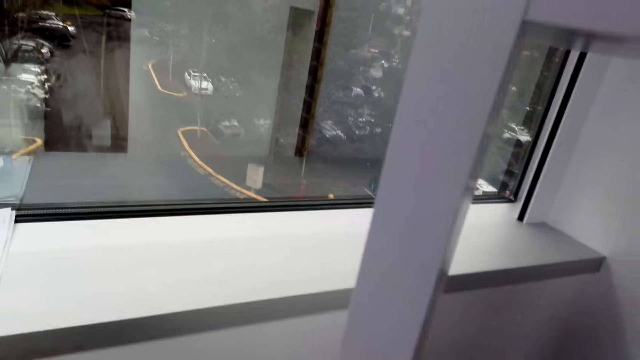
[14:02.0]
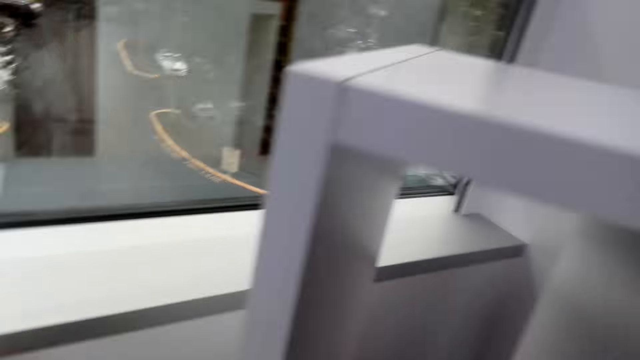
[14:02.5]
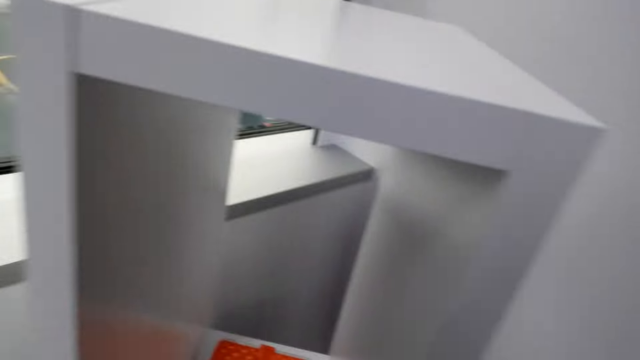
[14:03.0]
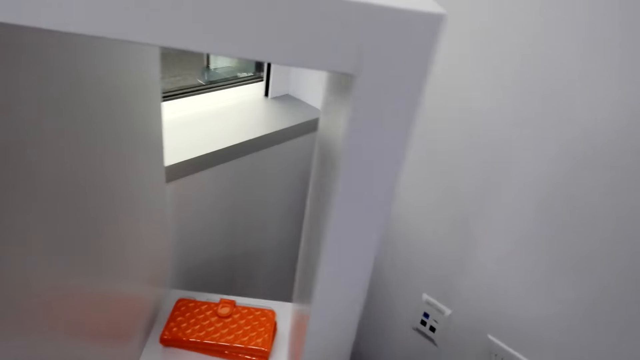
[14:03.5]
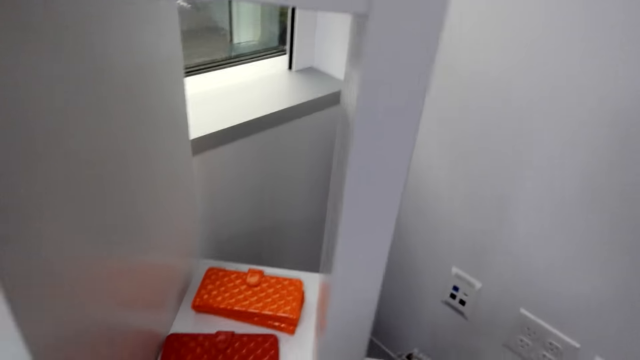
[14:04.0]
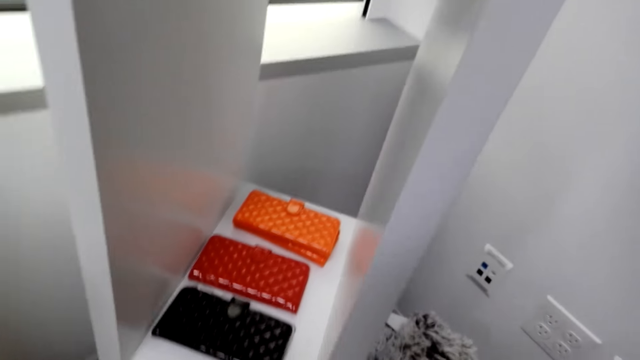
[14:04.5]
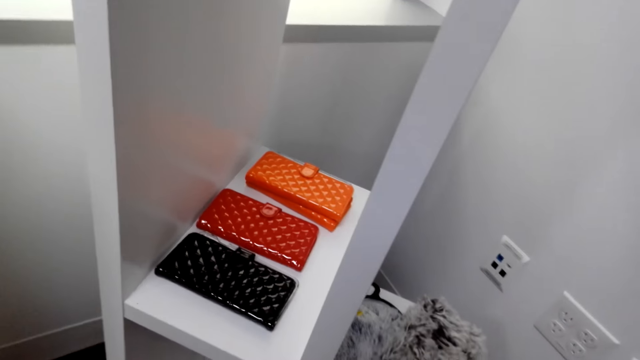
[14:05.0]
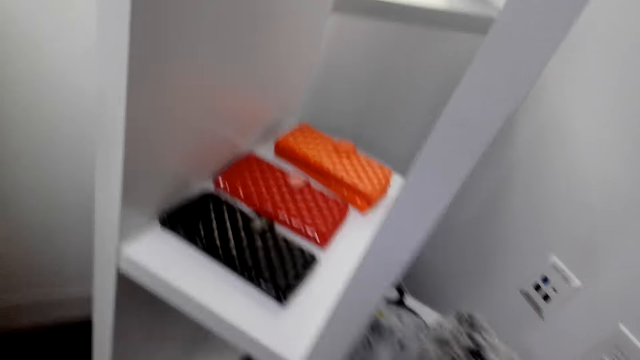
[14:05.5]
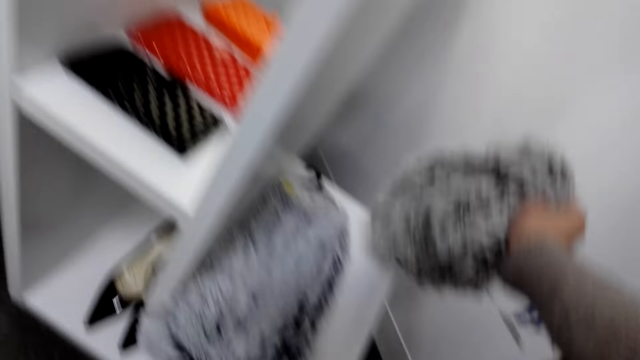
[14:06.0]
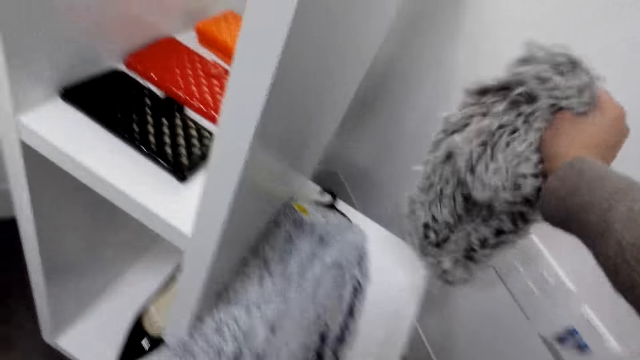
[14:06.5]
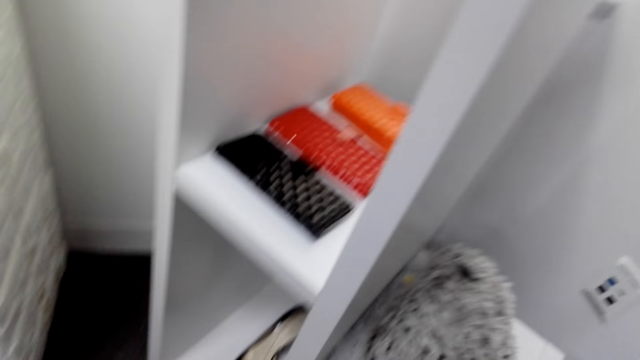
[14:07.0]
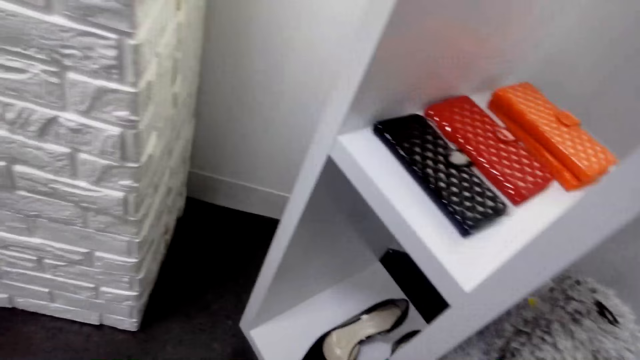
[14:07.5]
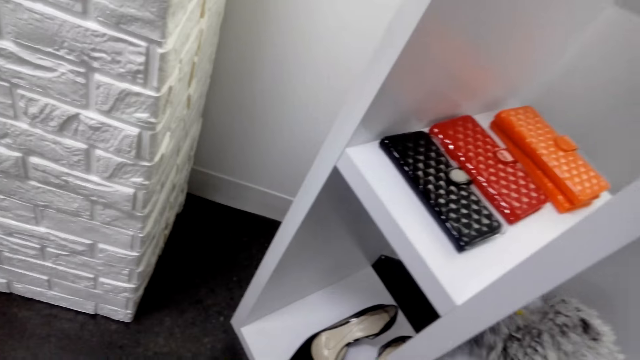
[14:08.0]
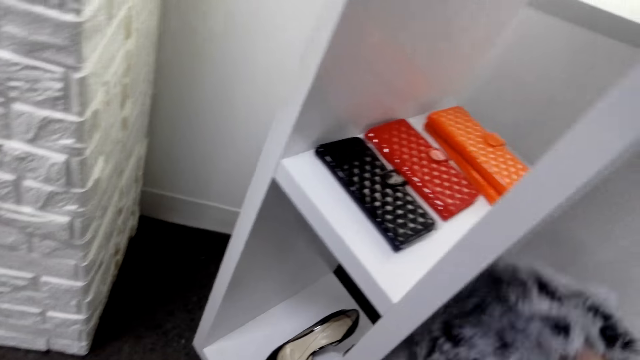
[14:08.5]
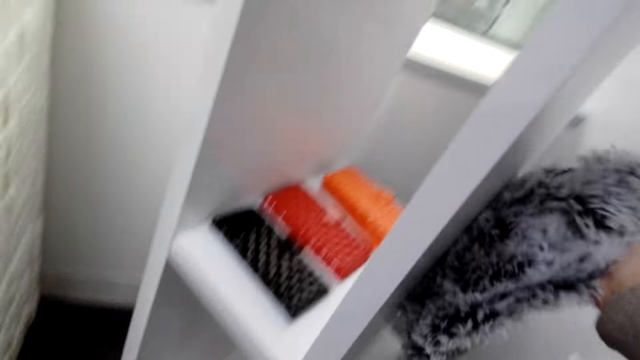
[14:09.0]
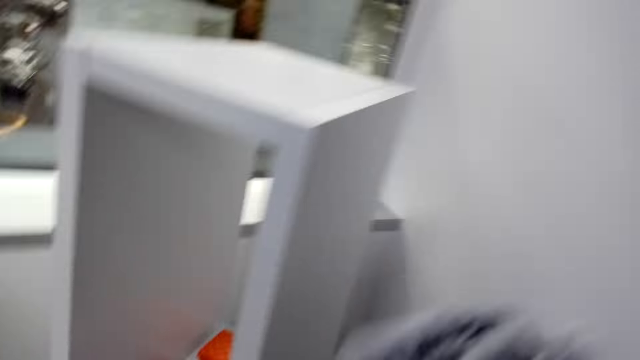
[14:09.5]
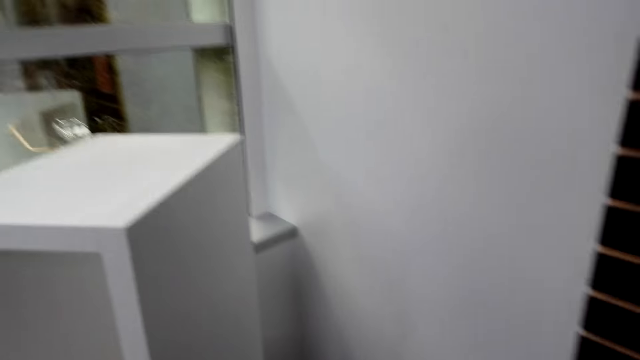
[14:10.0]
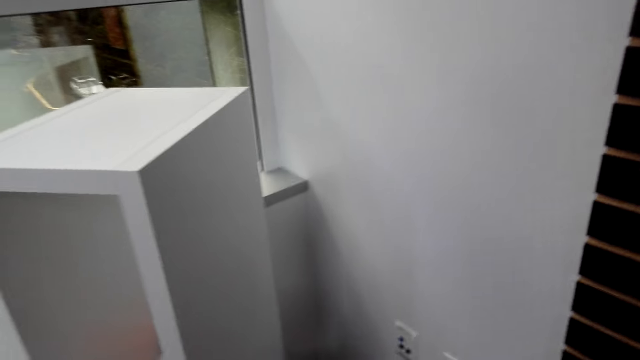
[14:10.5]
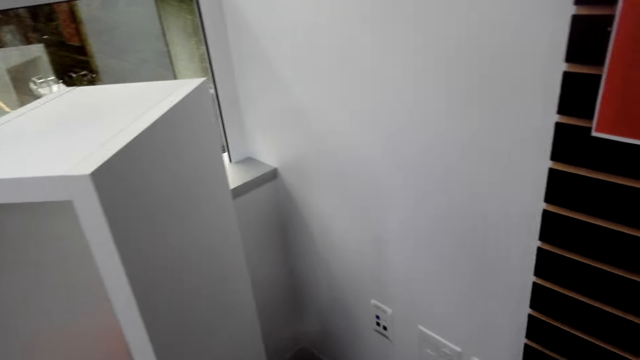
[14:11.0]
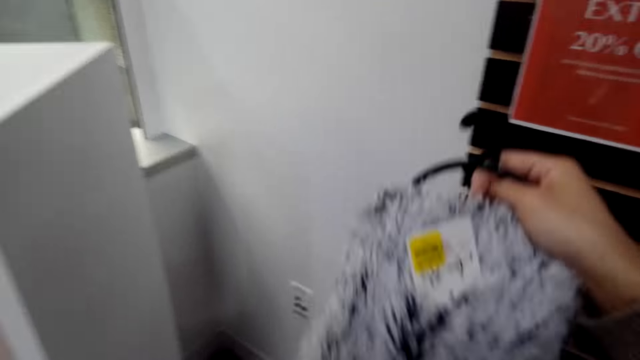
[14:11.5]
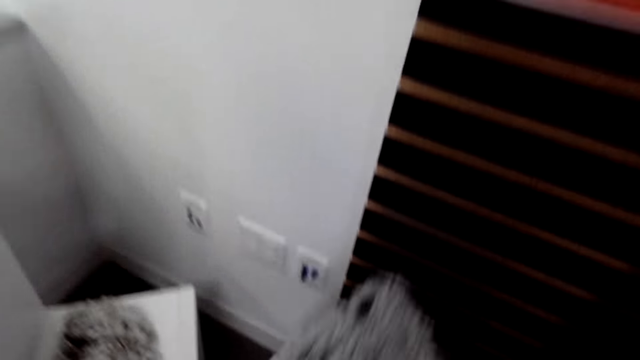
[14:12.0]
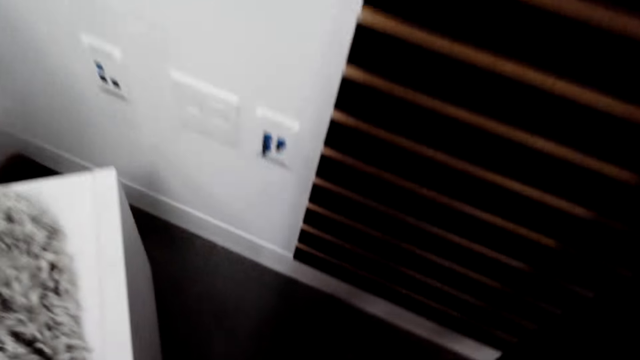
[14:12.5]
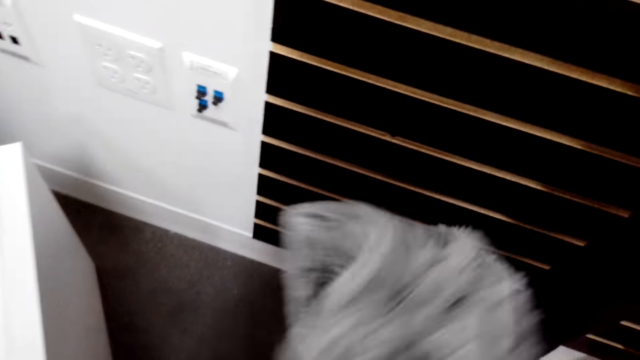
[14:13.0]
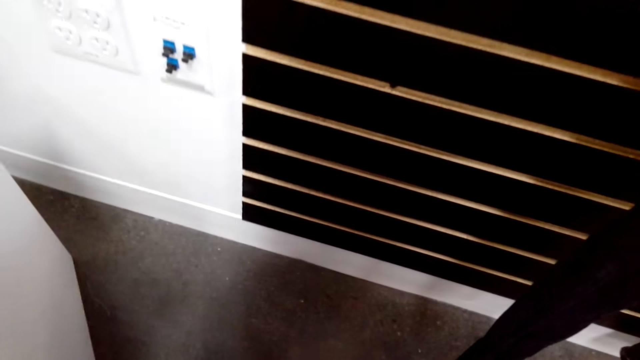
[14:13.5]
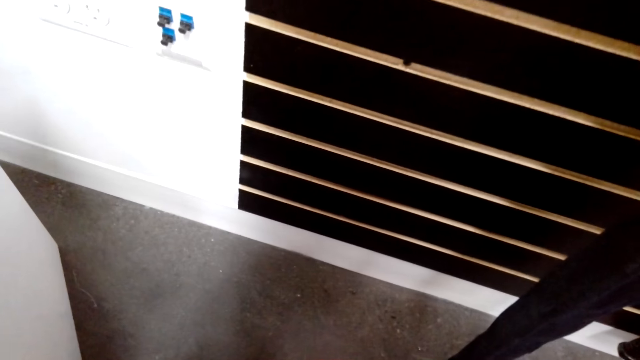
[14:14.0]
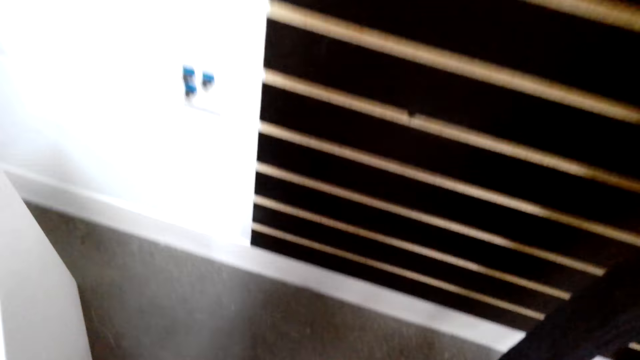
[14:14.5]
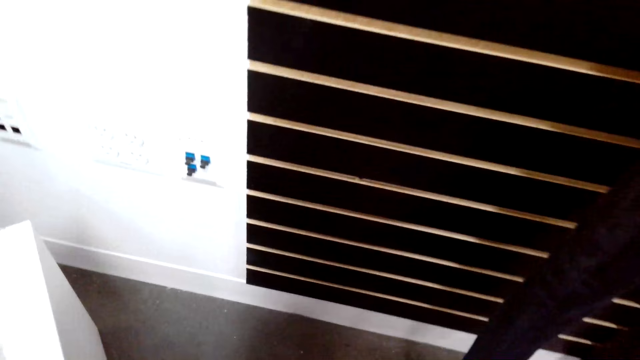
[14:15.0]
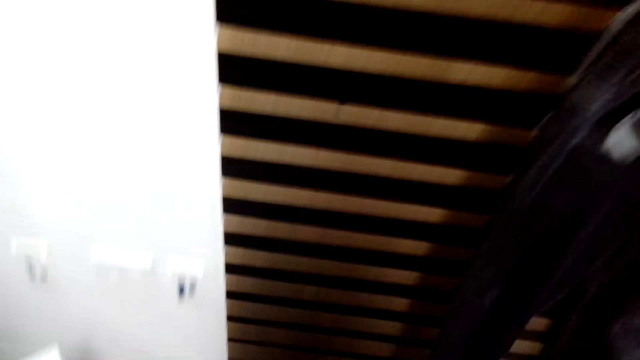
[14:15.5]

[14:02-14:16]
The camera wearer returns the tablet cover. They pick a cloth, a scarf, with the right hand. They pick the cloth on the hanger.

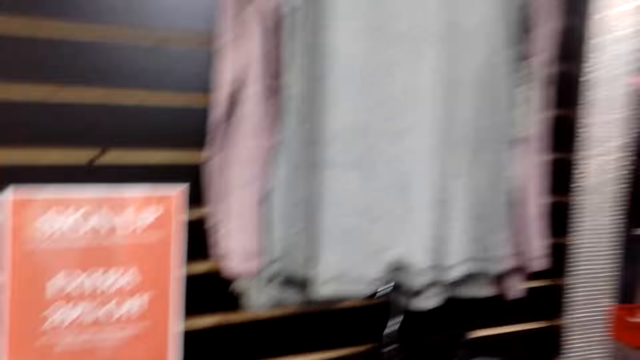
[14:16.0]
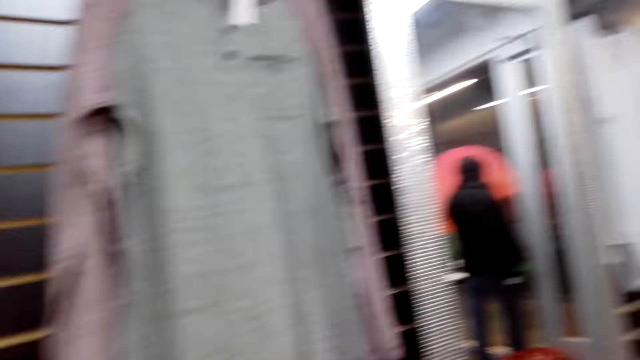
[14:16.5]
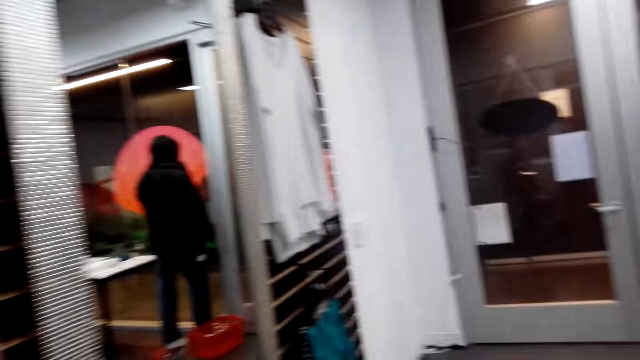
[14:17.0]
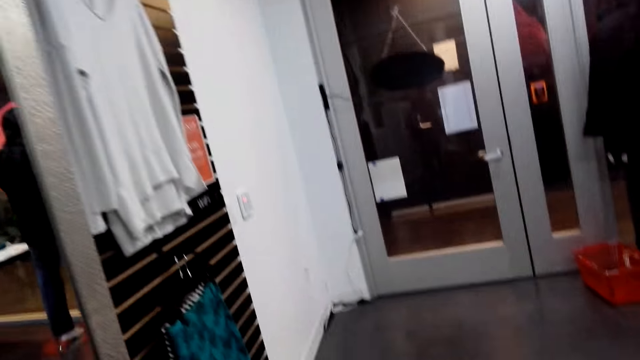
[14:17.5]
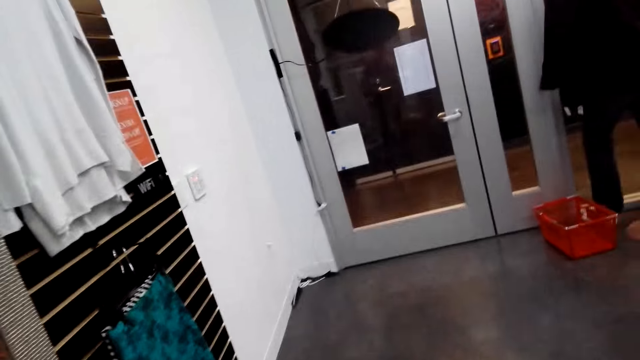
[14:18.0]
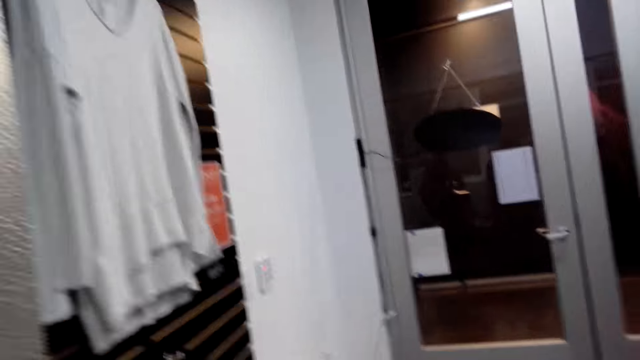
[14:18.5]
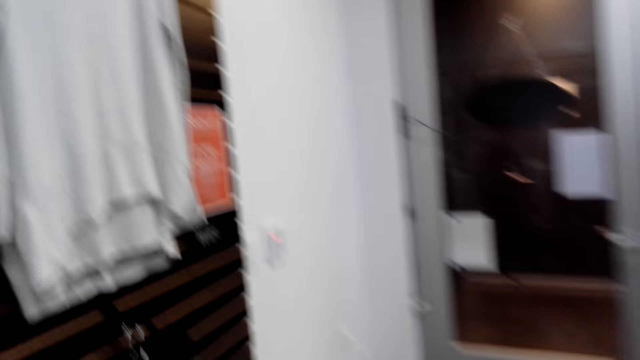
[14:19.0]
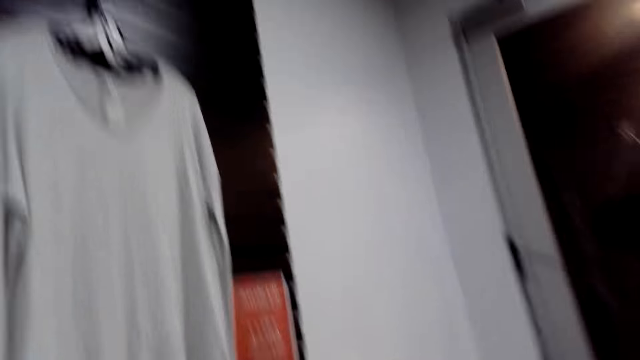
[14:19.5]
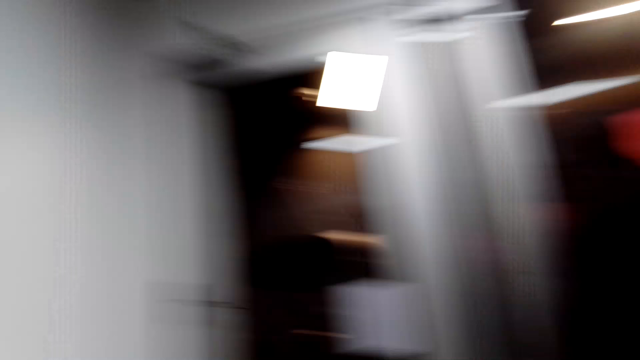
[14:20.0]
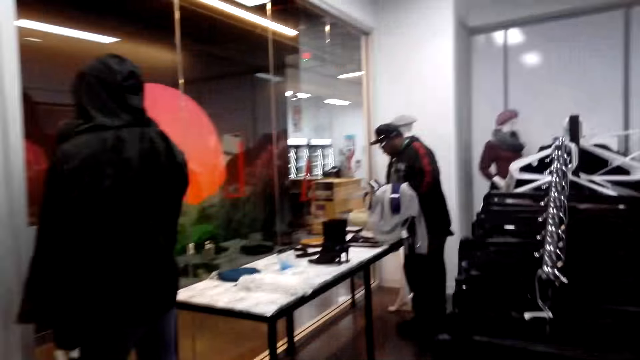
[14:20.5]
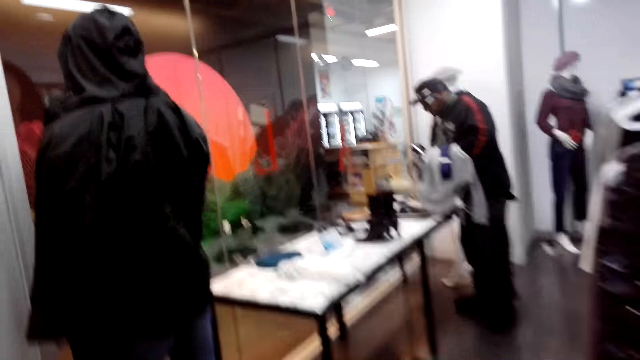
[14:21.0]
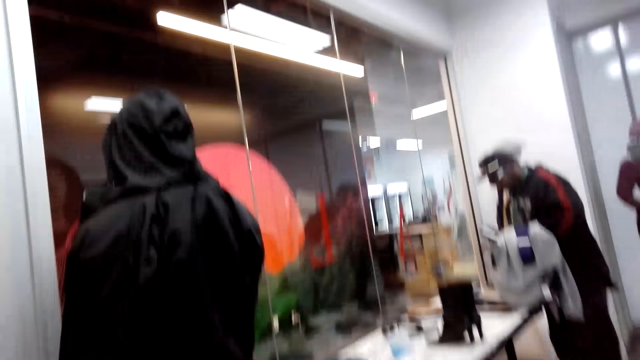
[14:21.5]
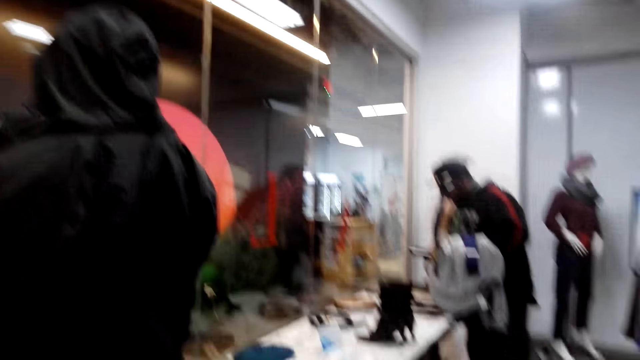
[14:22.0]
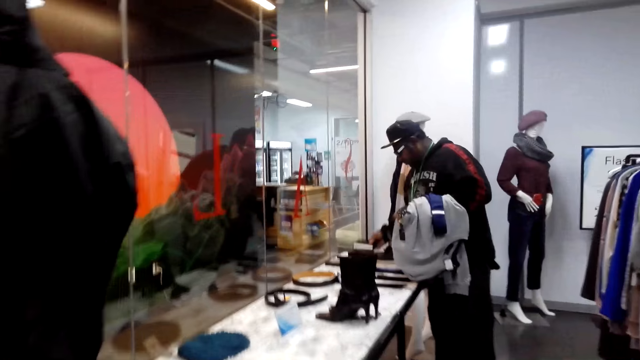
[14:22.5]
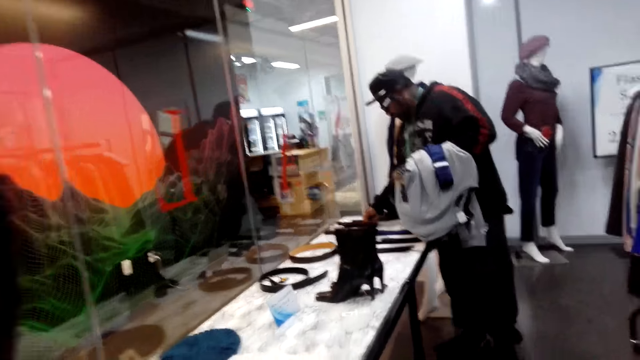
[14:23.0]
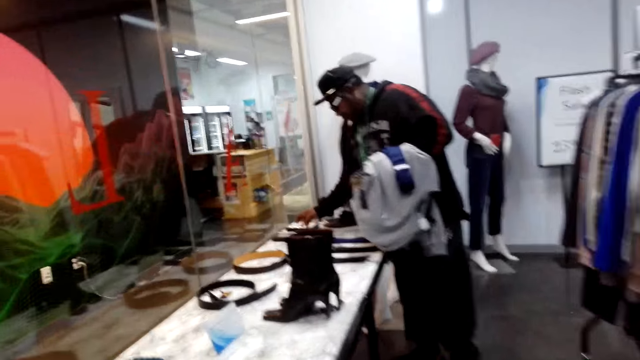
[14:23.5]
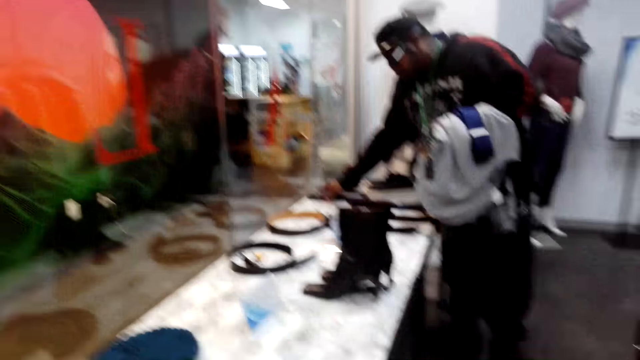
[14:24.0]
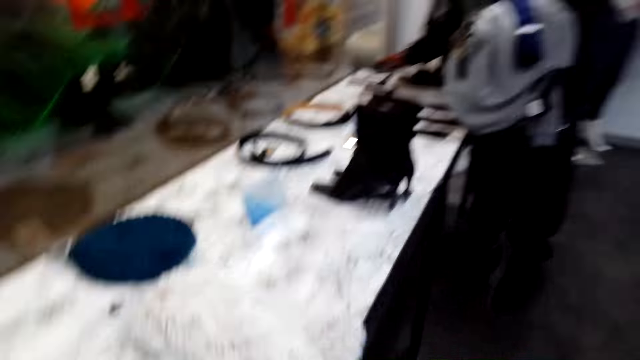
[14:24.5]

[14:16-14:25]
The camera wearer looks around and walks aside. A person holds cloths and picks a belt from the table.
